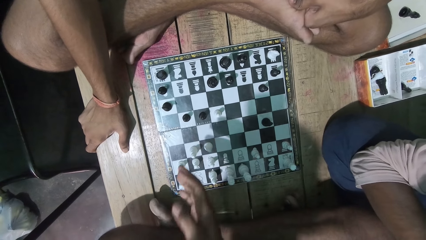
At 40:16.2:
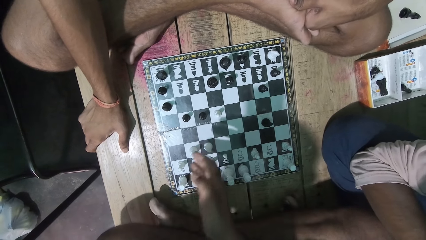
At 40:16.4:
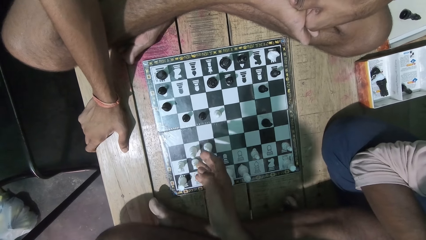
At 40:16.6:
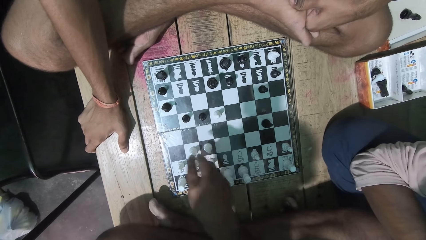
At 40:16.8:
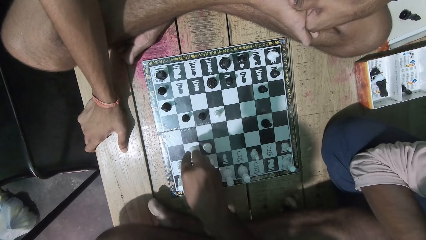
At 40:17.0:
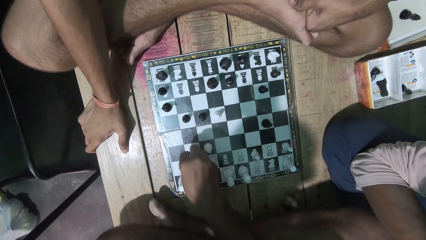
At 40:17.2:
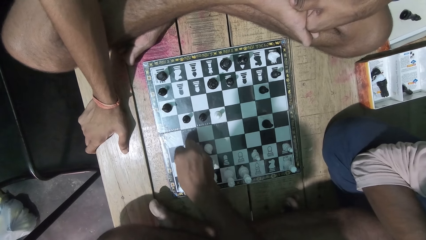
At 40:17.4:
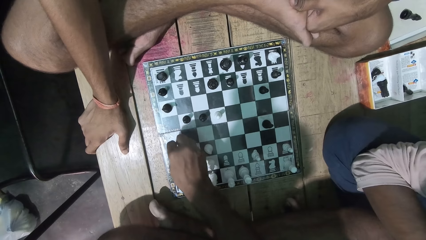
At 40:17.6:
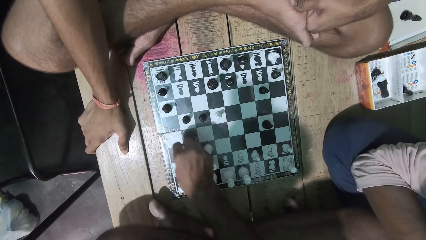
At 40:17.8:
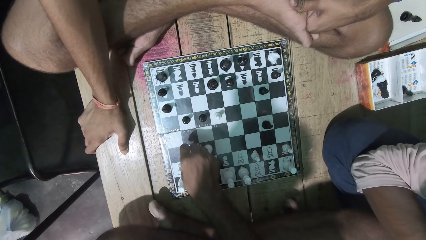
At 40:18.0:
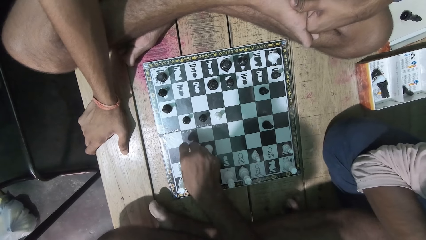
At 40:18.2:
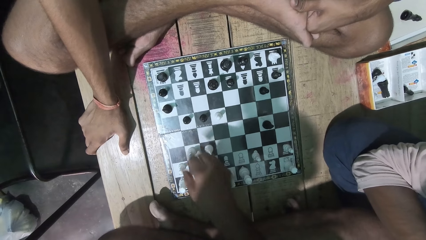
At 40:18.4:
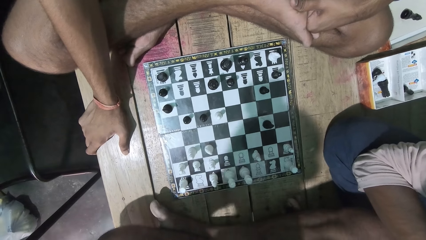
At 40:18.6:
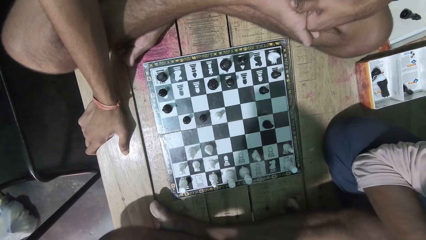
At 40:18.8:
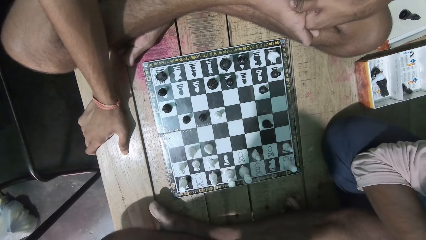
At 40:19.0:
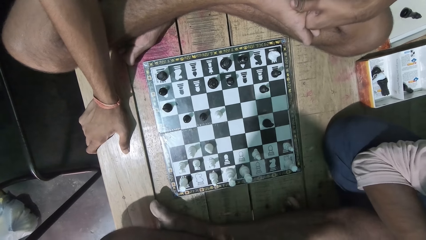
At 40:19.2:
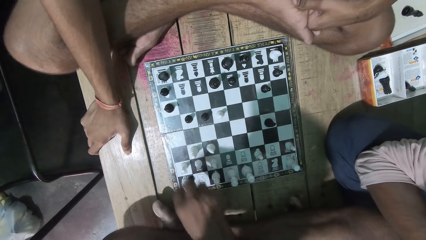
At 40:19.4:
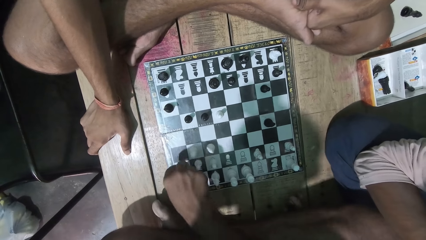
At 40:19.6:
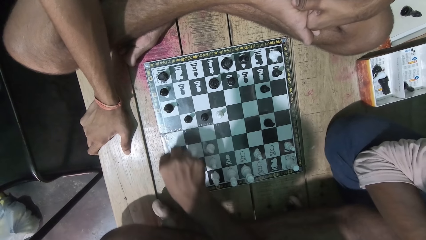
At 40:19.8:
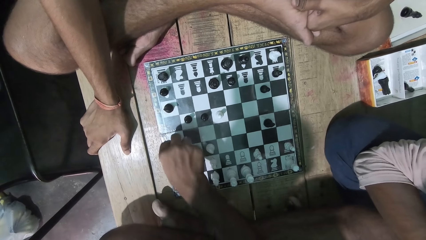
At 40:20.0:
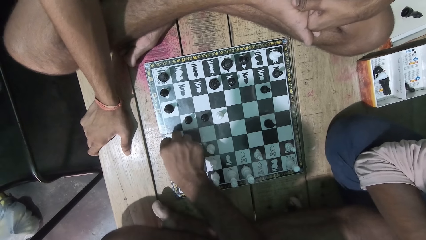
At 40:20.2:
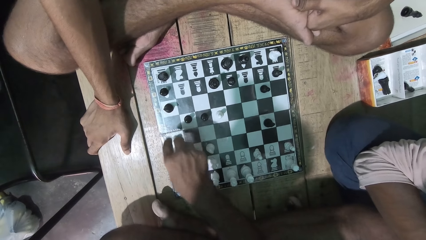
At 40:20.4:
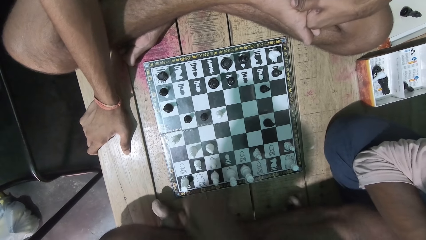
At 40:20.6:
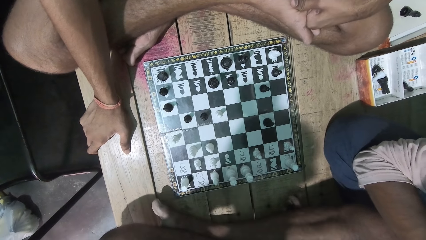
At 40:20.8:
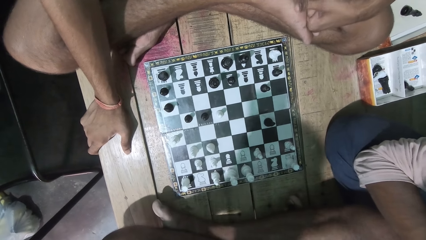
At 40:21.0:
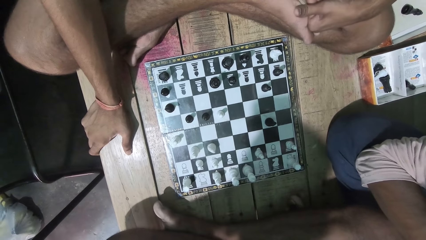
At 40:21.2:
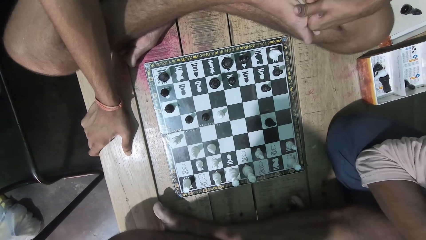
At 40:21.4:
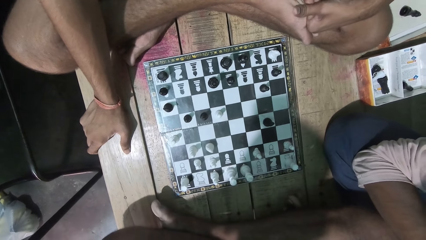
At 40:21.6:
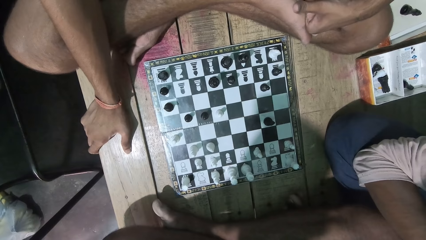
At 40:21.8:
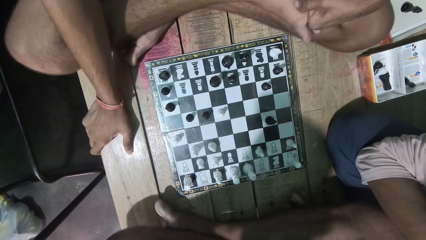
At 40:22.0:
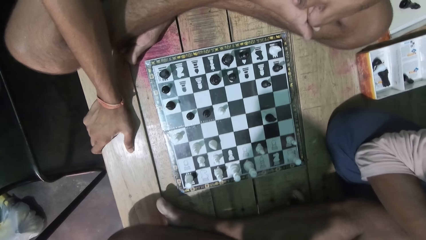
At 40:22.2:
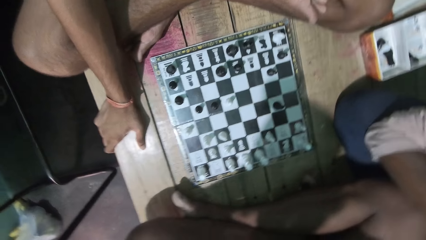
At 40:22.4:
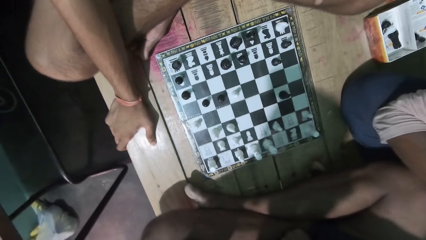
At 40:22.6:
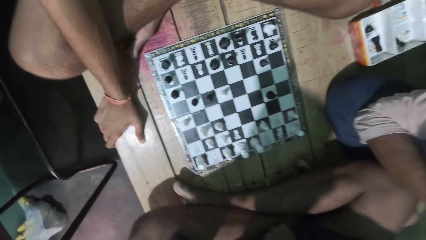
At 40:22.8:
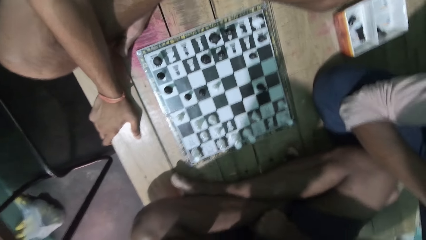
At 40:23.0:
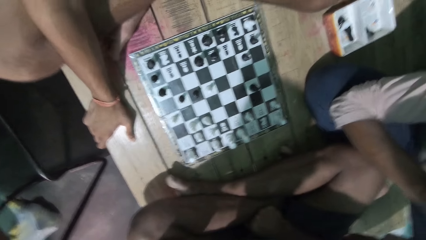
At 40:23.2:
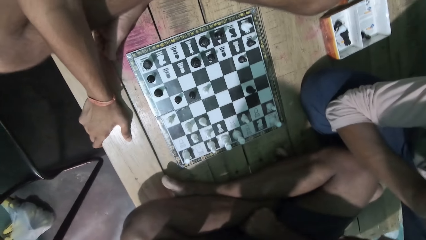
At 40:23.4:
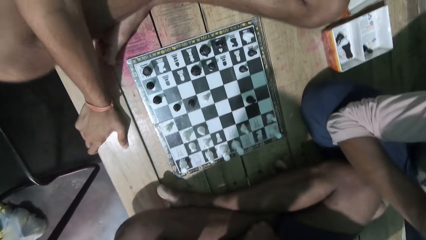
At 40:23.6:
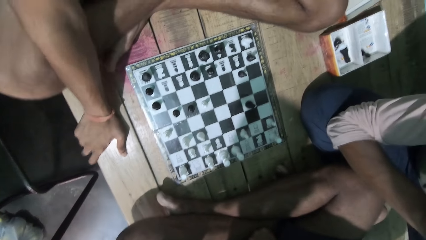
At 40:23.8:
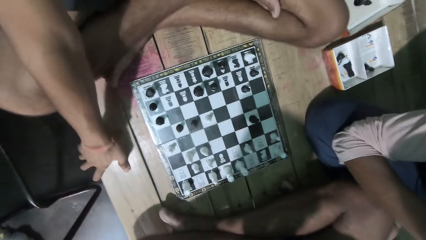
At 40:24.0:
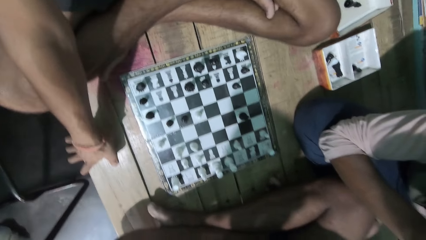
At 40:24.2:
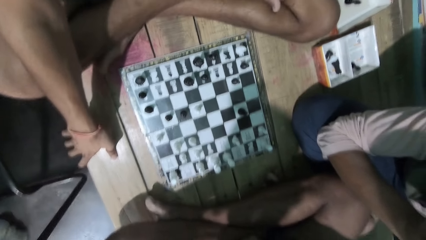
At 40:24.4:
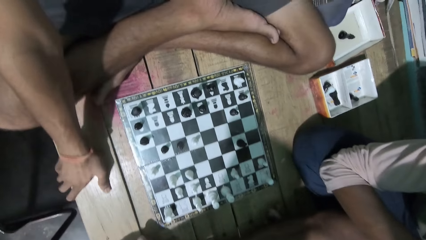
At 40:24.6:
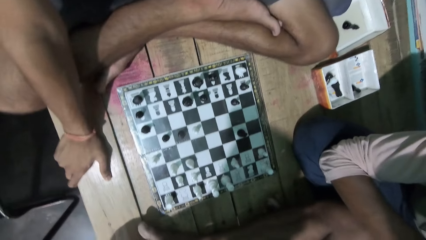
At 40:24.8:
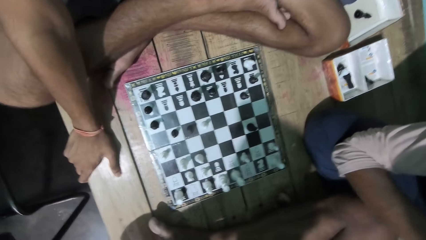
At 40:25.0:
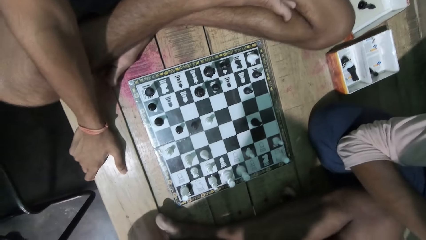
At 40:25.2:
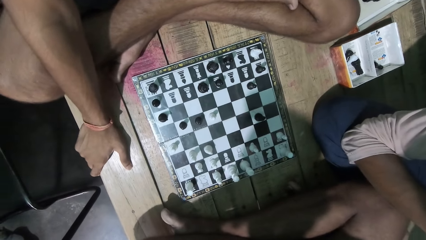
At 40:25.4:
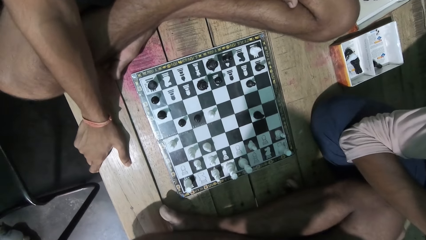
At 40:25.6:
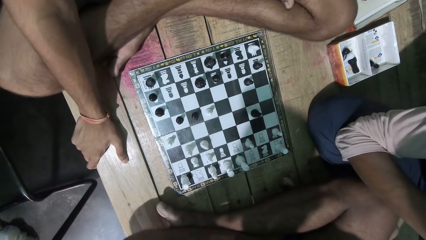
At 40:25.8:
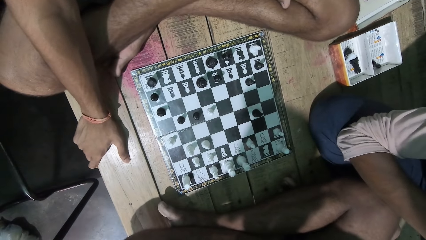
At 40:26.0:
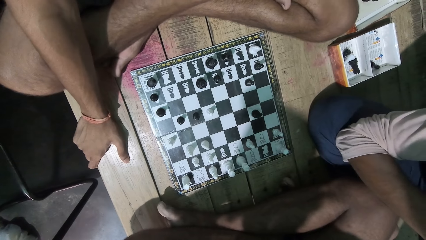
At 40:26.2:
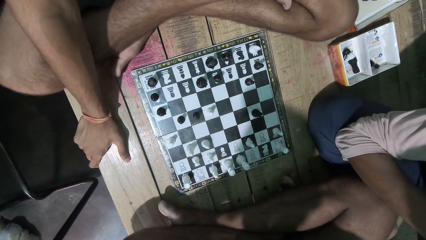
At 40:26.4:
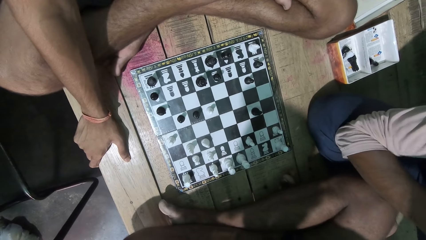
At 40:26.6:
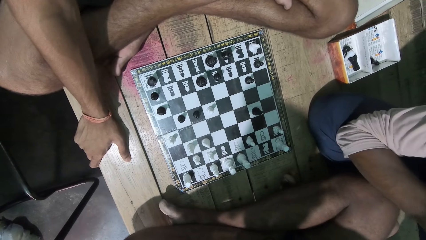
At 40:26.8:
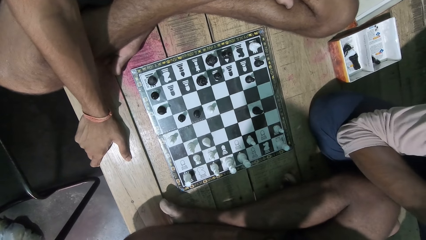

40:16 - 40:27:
A man moves the chess piece. The camera wearer moves a chess piece. They look at the chess game with the man.

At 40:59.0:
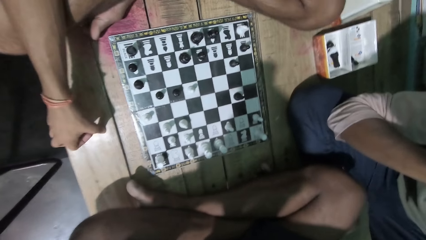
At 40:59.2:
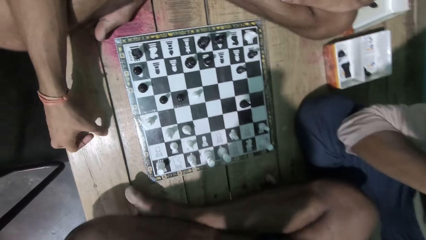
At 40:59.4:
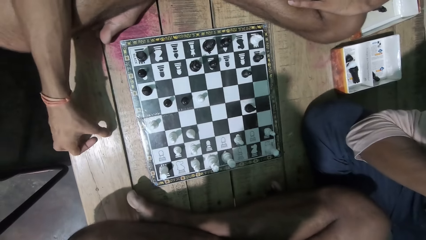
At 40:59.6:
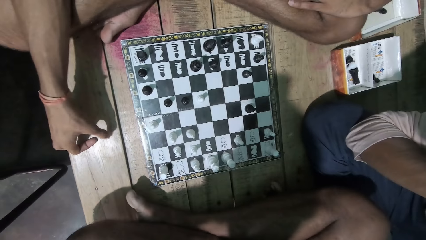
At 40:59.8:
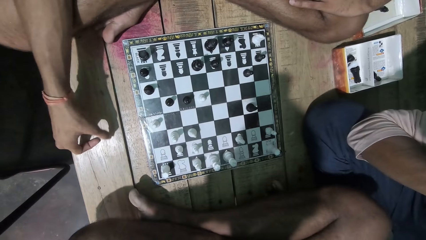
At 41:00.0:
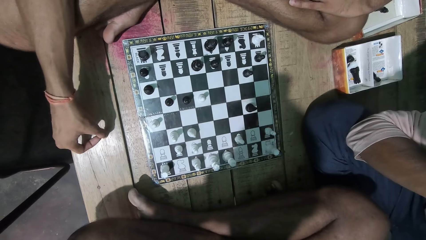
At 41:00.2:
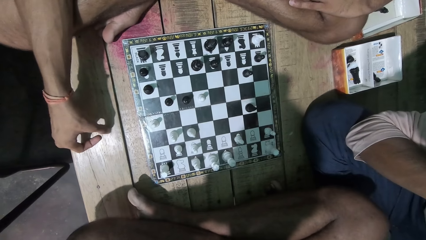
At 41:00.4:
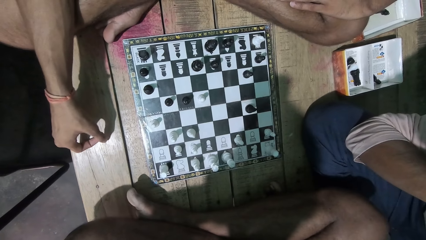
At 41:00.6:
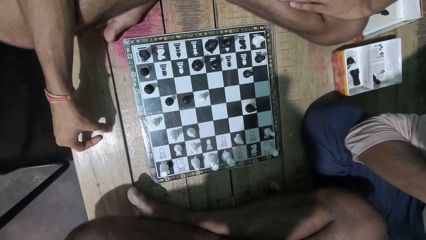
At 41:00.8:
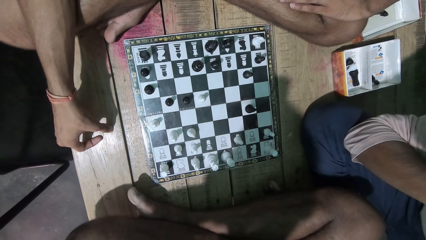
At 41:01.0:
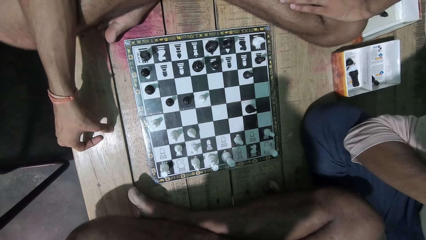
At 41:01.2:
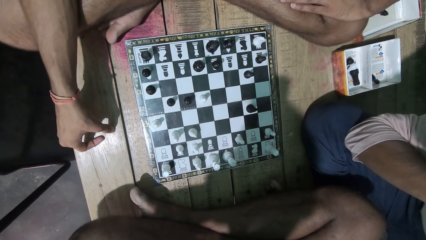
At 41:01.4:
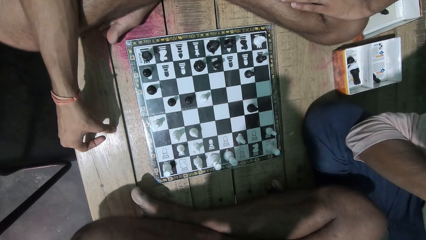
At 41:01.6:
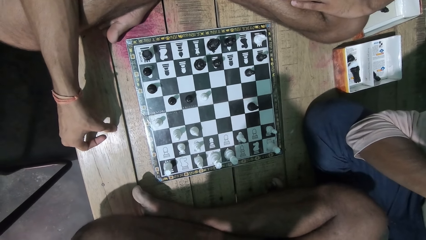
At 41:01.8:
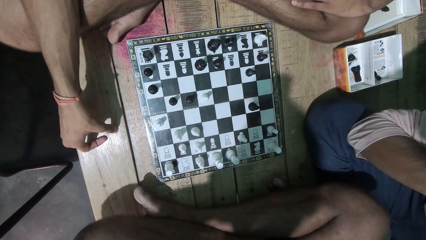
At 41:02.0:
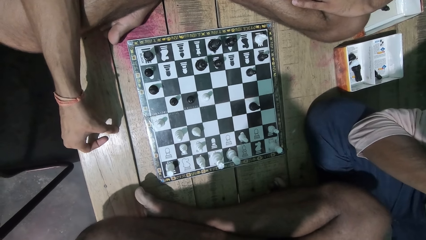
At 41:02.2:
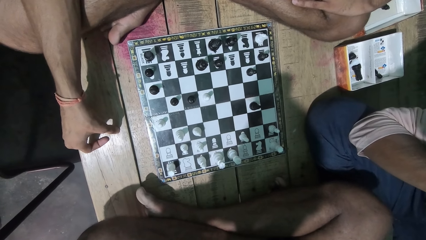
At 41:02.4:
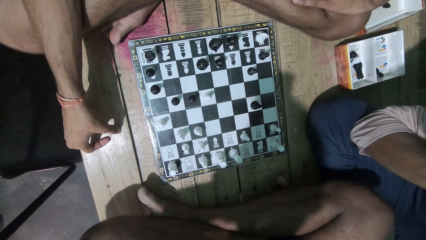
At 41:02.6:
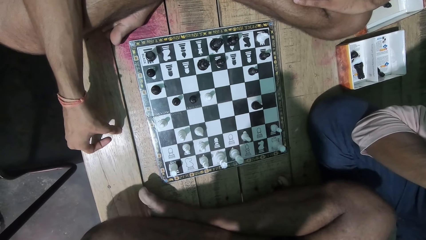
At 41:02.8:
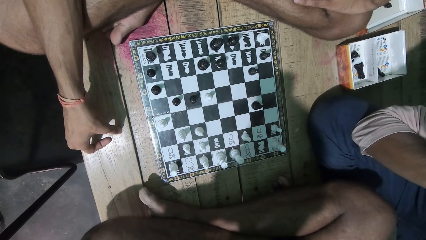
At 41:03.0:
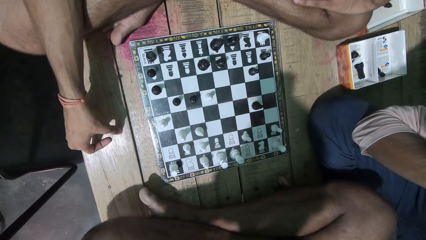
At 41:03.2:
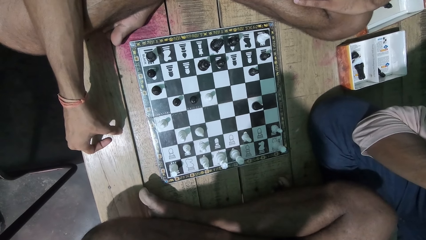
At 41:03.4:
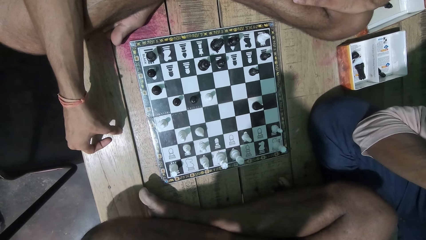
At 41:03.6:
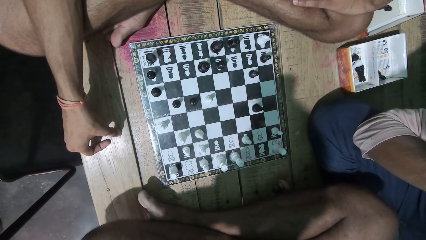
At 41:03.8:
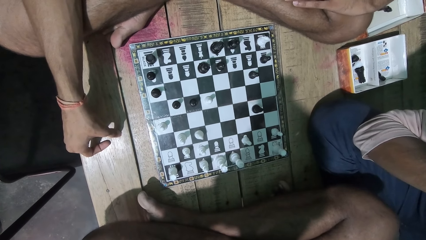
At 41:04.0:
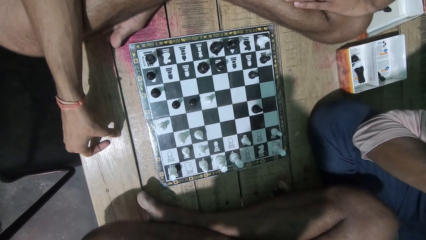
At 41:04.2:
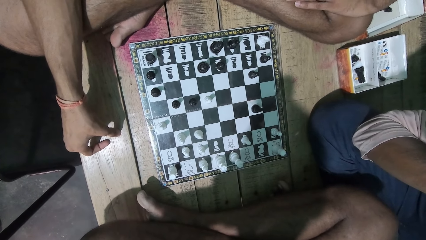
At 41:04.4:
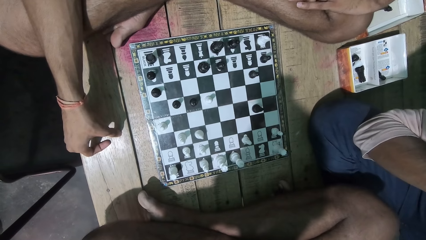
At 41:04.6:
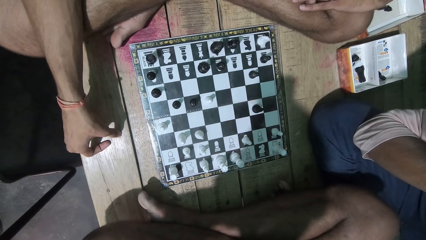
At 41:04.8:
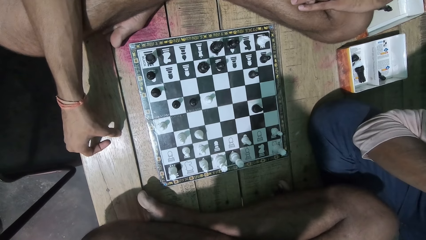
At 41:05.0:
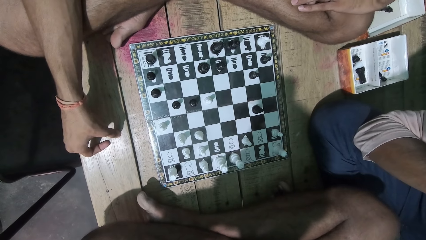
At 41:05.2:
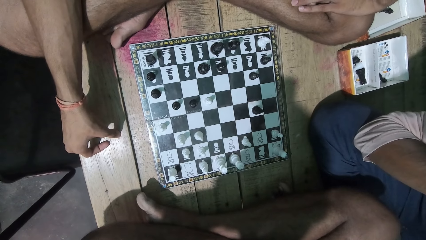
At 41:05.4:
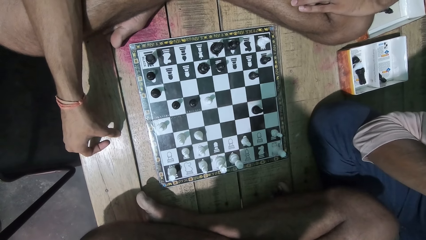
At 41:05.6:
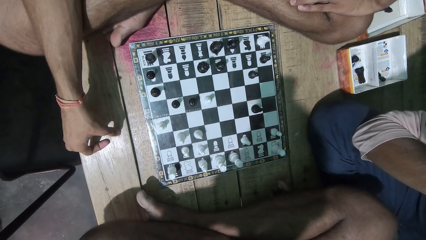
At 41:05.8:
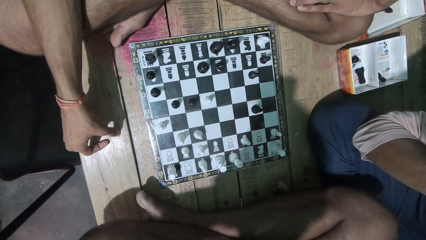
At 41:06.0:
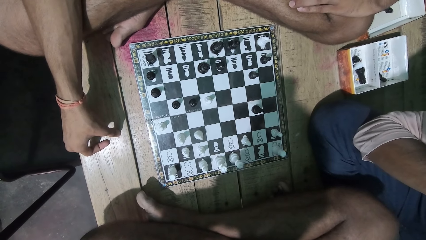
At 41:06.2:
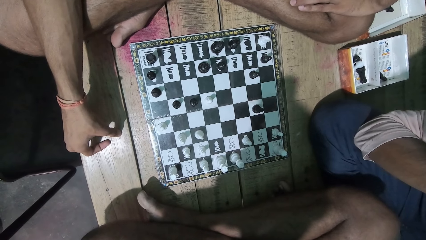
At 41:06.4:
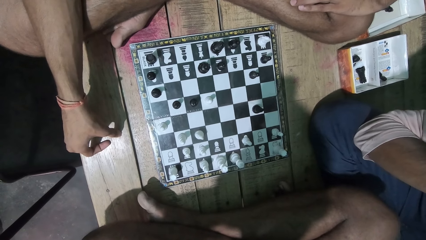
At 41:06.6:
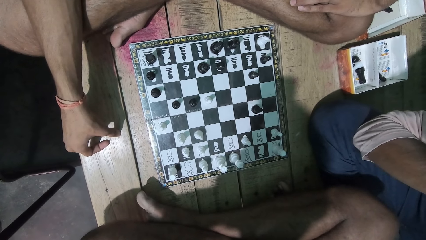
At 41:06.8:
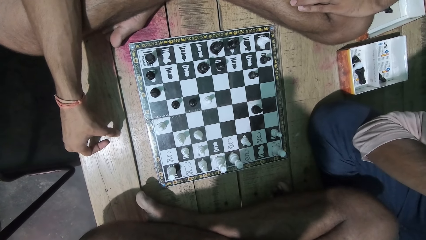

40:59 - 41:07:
The camera wearer touches the piece of wood. They look at the game with a man.
